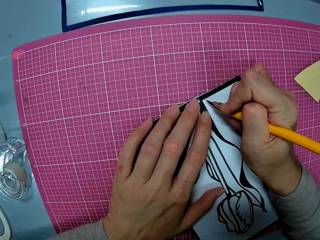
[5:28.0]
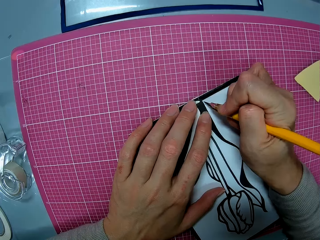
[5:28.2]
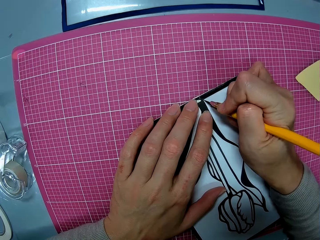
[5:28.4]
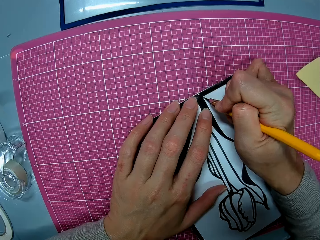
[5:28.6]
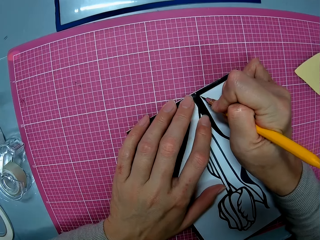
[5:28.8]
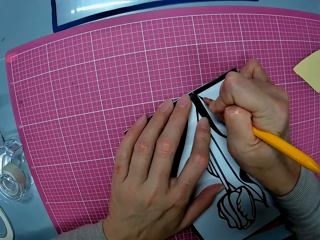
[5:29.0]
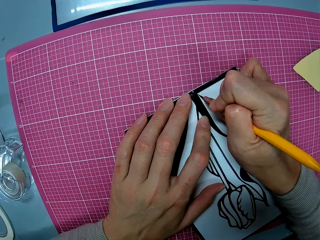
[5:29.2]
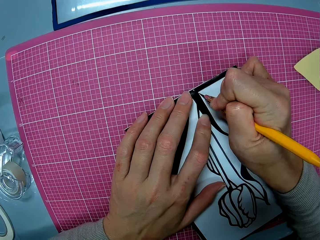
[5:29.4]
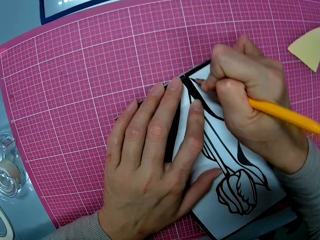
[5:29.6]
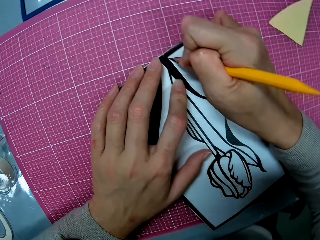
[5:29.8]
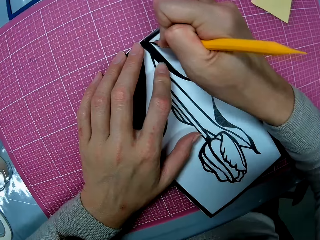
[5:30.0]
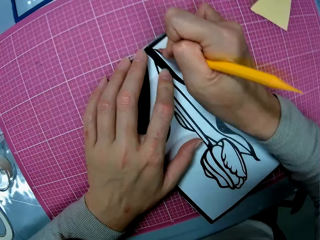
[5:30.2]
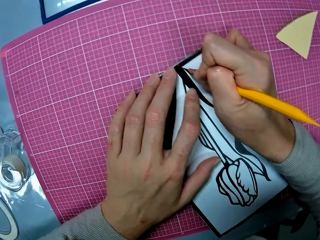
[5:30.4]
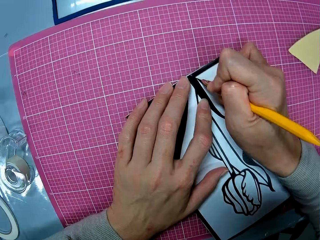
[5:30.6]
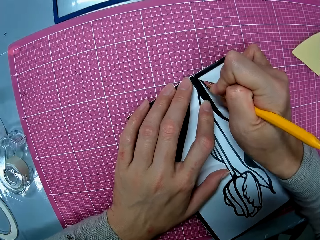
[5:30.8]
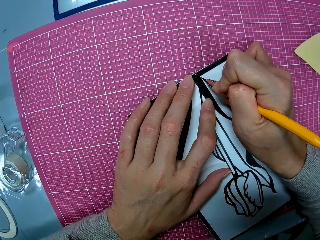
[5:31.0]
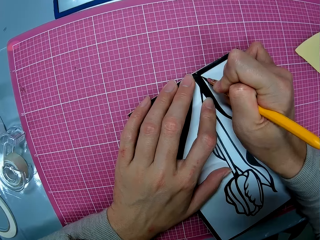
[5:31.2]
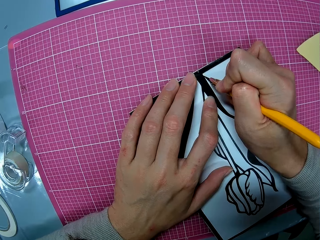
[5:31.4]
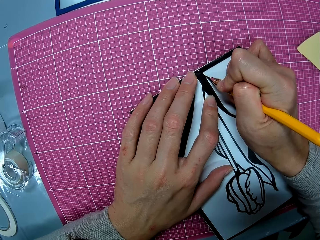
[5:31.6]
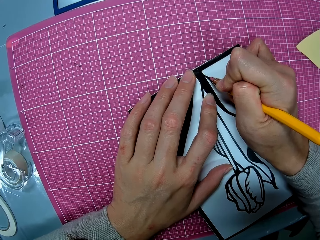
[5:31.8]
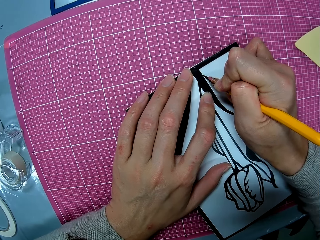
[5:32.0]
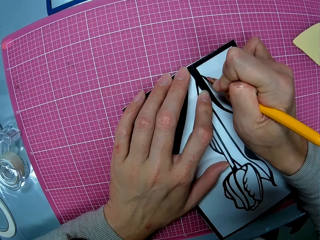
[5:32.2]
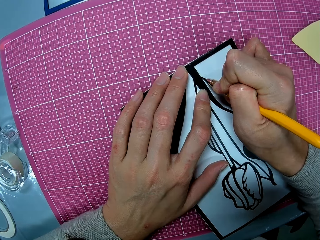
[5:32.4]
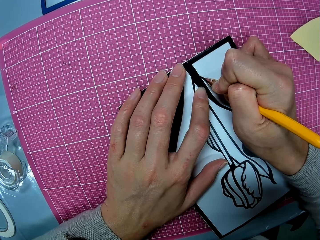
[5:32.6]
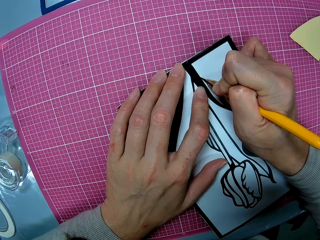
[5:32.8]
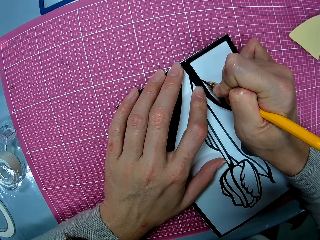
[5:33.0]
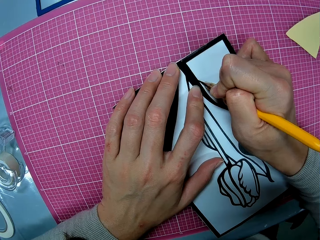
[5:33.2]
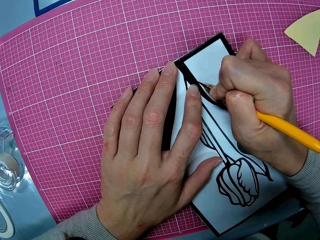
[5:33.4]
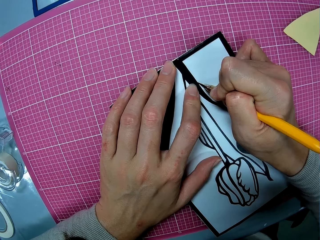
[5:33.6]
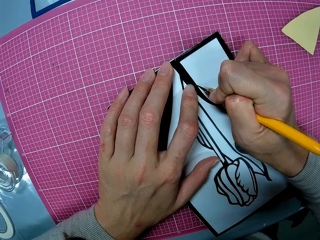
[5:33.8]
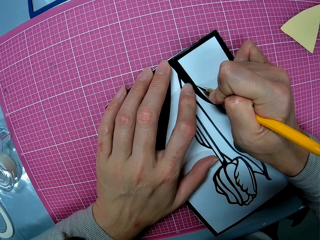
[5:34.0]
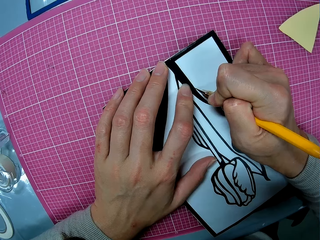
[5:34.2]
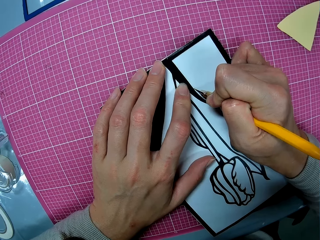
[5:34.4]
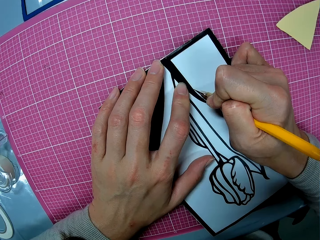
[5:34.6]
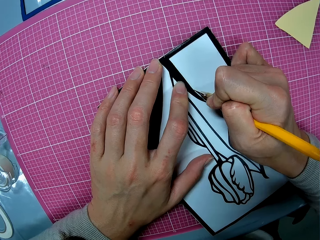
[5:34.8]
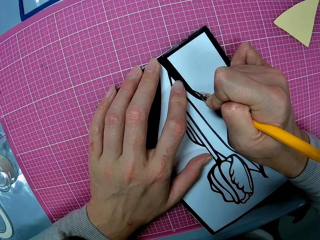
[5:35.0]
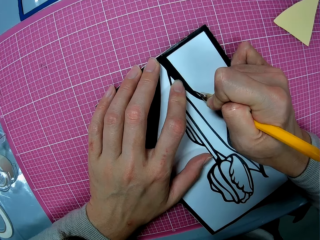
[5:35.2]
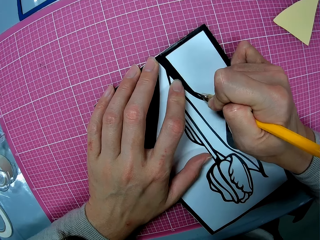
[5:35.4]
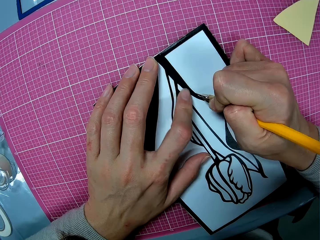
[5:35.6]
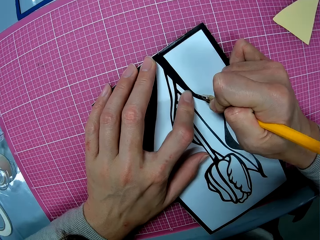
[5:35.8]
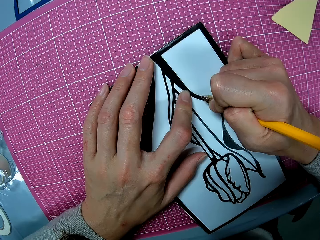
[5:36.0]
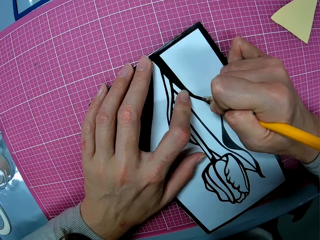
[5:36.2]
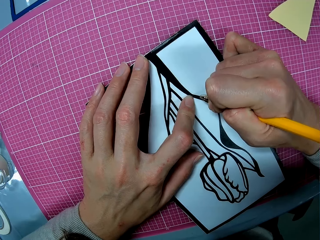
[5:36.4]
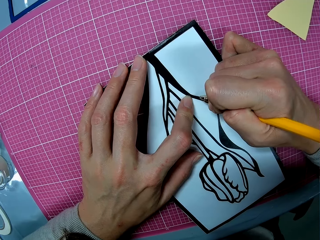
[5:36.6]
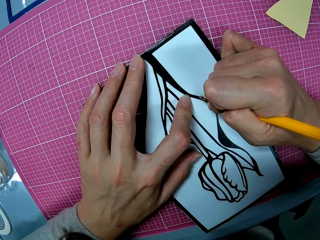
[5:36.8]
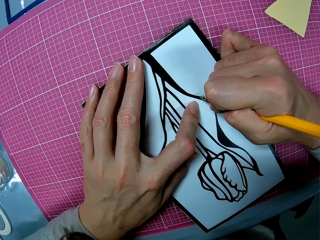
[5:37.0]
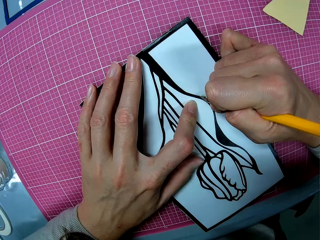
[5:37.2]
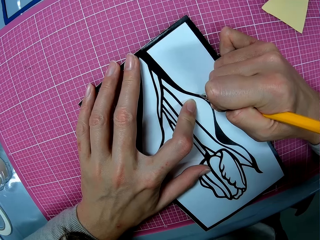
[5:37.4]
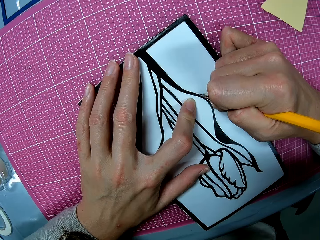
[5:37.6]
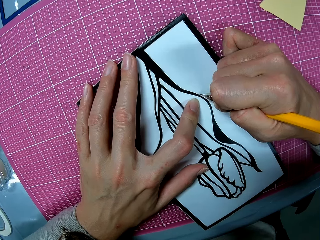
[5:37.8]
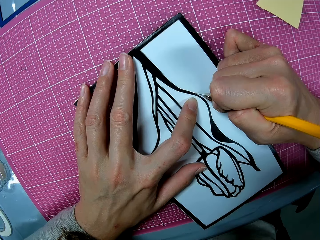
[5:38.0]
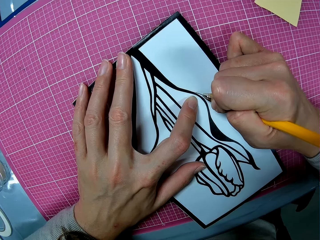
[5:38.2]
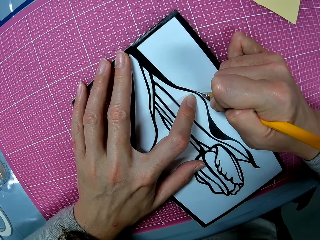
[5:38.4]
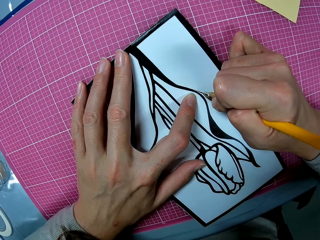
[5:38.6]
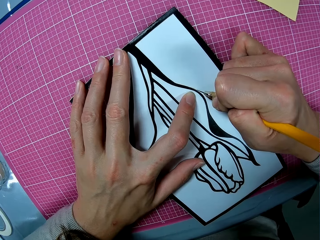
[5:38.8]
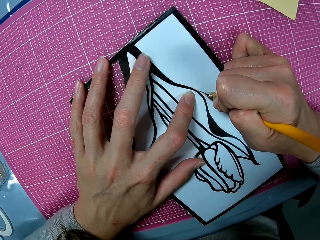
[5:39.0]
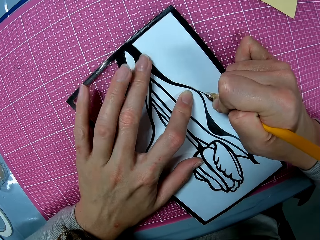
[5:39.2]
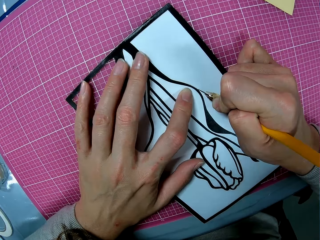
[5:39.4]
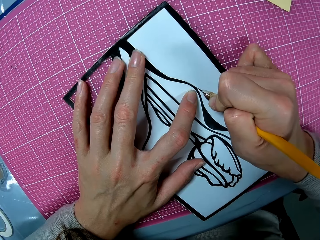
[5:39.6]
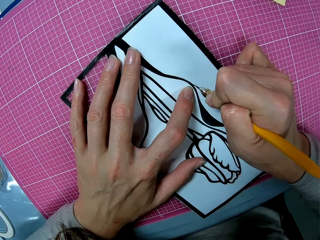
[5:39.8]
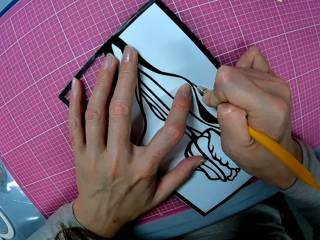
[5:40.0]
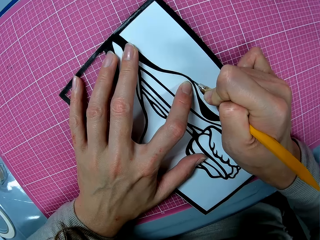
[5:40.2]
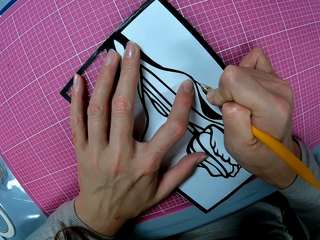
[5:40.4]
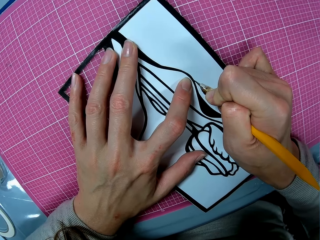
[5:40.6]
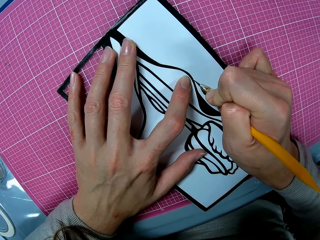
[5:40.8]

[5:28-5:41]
The camera wearer cuts out the flower print on the papercraft with the light craft knife in her right hand. She moves her fingers.

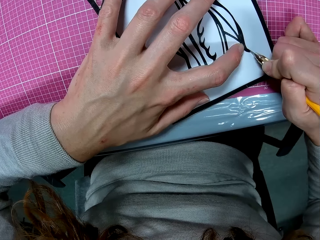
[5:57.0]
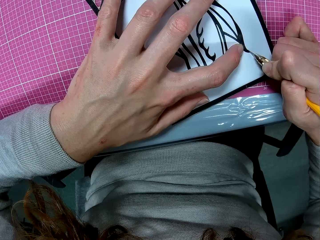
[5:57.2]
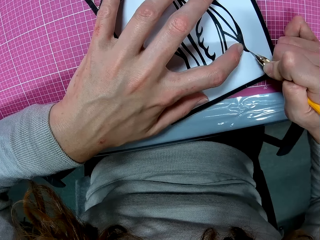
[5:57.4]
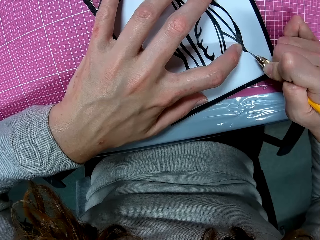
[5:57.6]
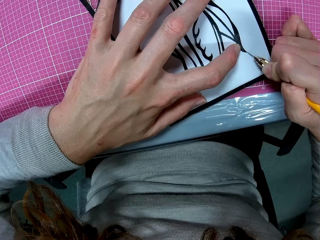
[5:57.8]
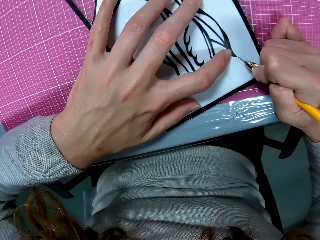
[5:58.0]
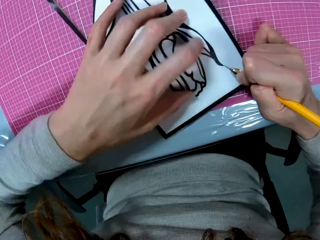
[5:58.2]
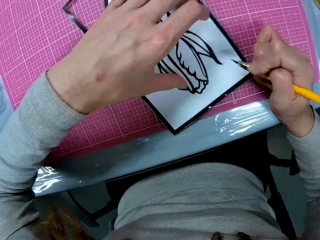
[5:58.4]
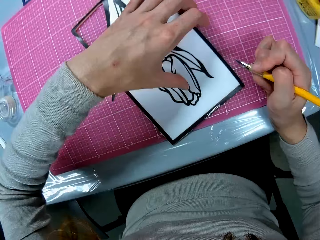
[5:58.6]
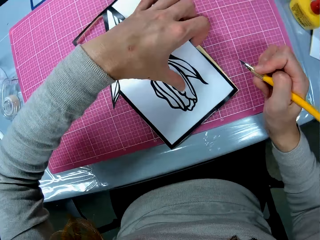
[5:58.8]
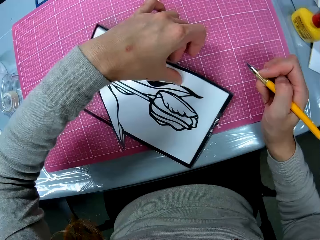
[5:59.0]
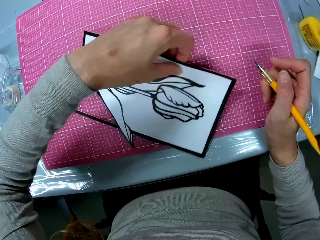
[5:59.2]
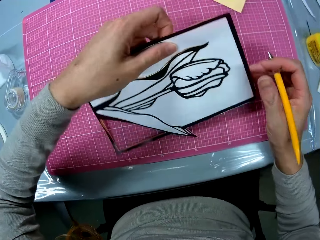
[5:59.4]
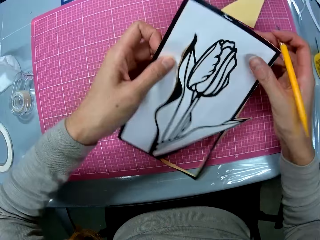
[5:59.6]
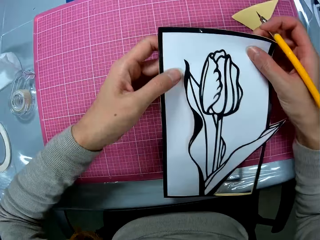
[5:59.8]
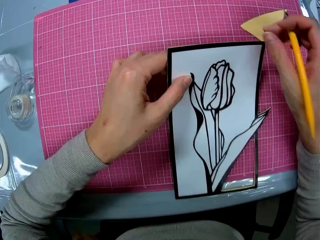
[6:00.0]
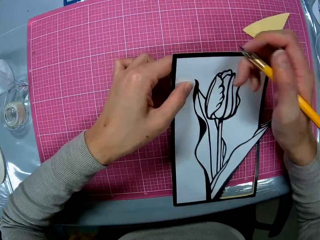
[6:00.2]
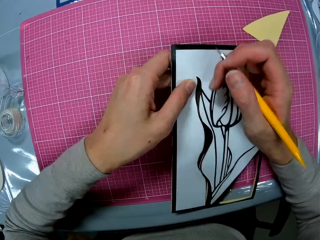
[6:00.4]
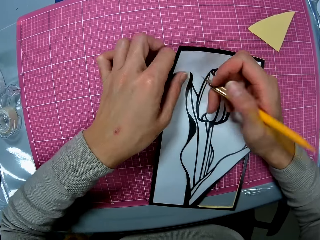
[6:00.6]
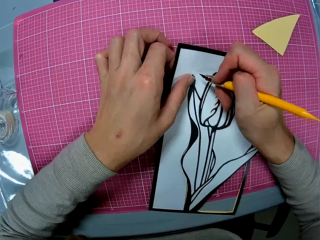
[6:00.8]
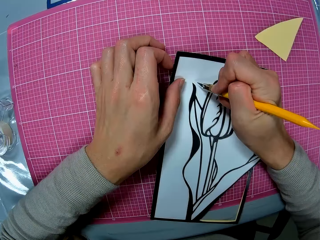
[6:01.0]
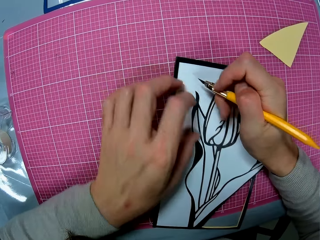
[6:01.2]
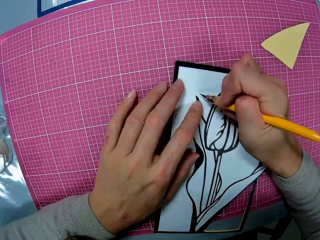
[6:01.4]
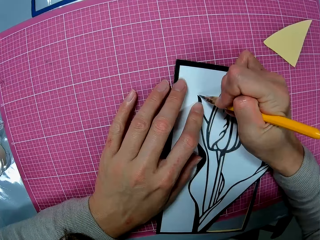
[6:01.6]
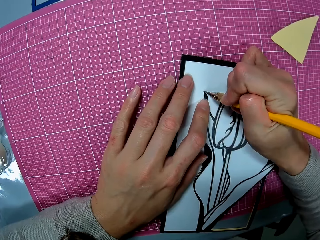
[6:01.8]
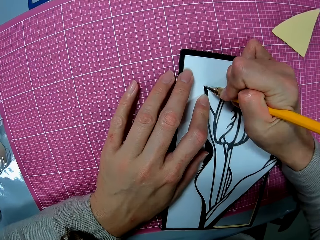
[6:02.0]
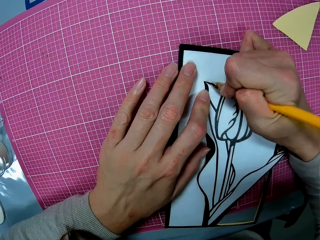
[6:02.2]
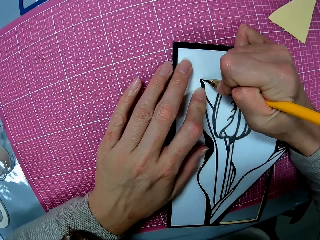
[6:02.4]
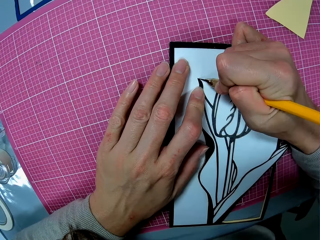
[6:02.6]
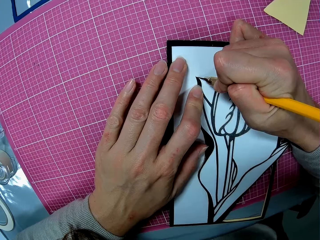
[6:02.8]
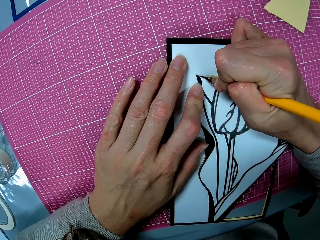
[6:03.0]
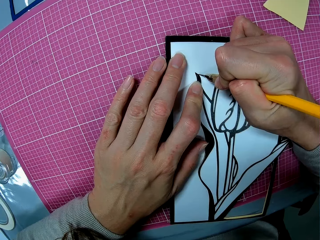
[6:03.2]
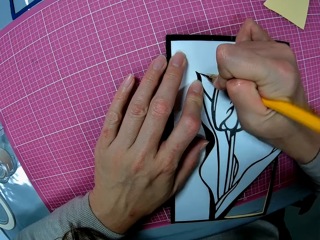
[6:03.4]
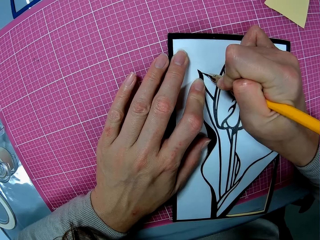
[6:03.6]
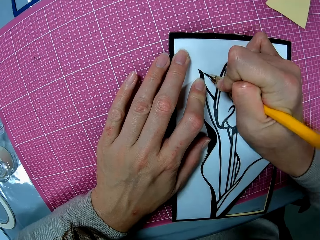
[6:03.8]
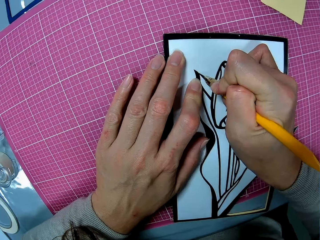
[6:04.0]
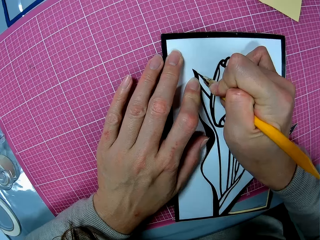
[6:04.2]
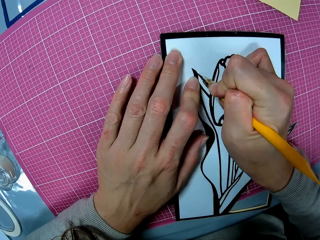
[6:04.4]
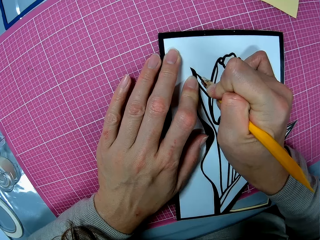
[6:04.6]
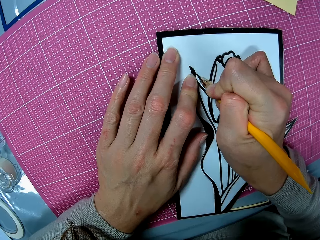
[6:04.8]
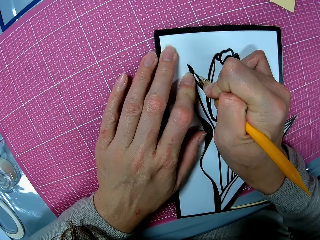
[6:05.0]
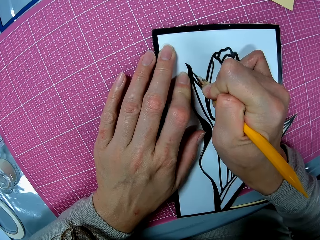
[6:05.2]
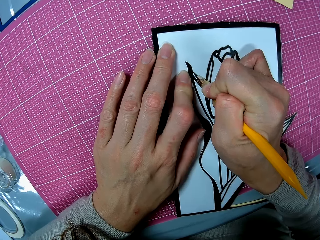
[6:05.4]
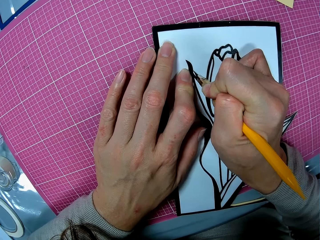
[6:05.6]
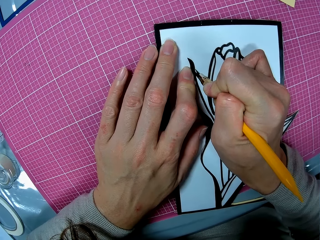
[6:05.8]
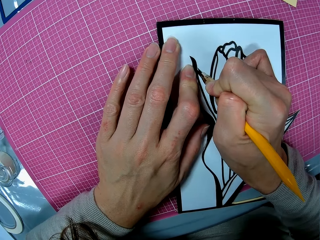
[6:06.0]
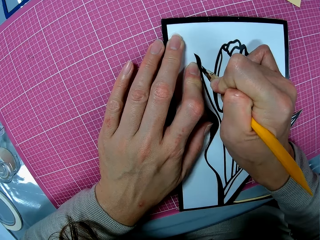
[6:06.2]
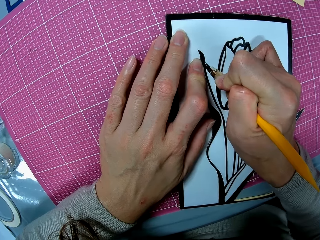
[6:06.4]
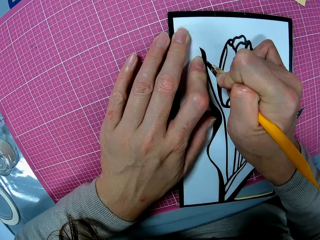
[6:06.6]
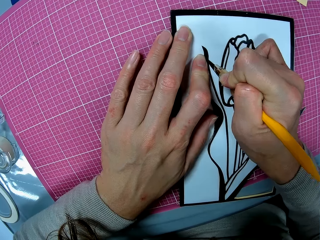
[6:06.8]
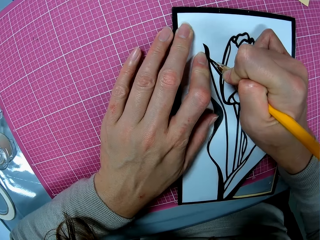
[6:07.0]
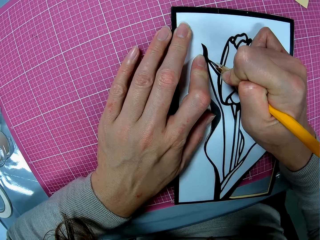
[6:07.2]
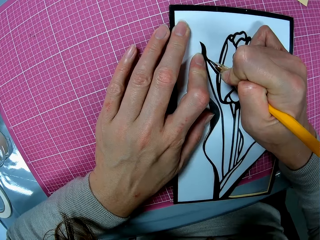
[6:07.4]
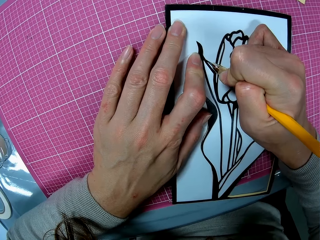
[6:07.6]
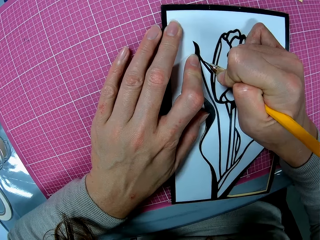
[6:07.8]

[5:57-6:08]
The camera wearer holds the light craft knife. She turns the flower drawing. She adjusts the papercraft with her left hand. She places a hand on the flower drawing. She cuts out the flower print on the papercraft with the light craft knife in her right hand.
